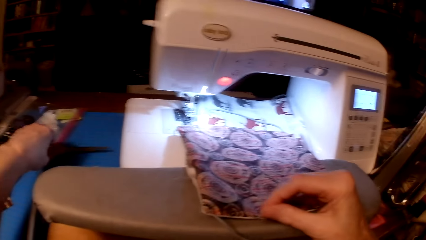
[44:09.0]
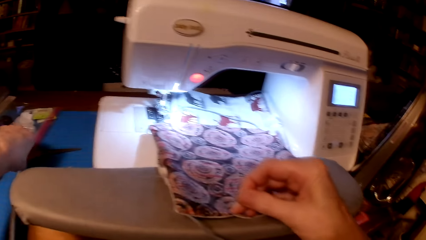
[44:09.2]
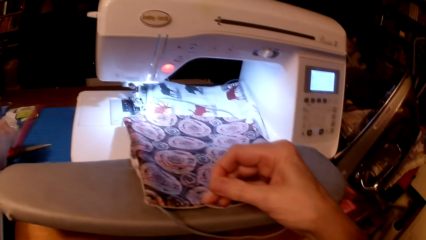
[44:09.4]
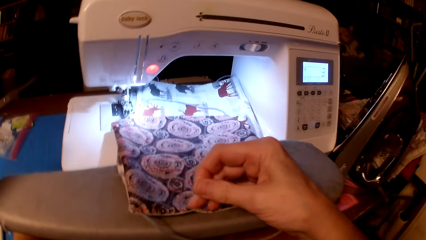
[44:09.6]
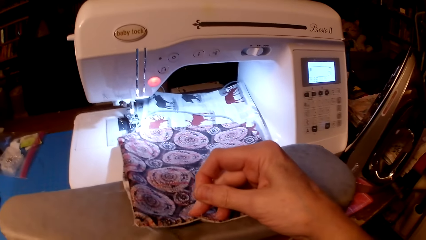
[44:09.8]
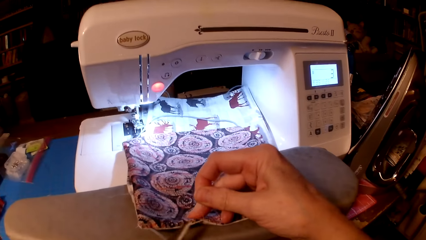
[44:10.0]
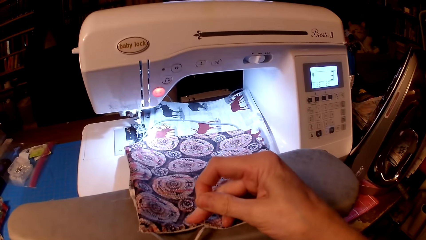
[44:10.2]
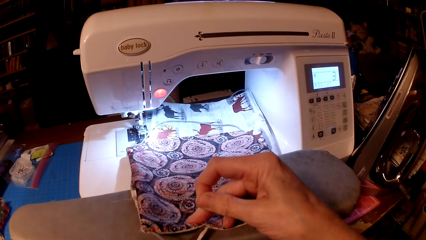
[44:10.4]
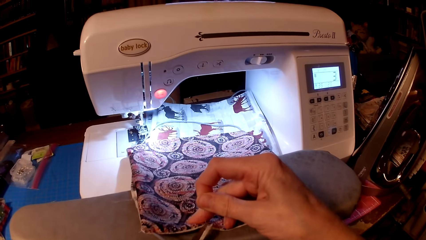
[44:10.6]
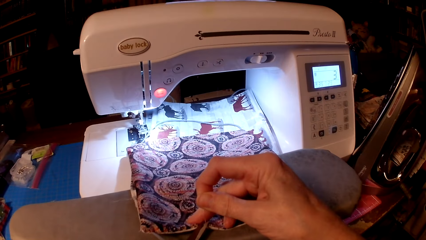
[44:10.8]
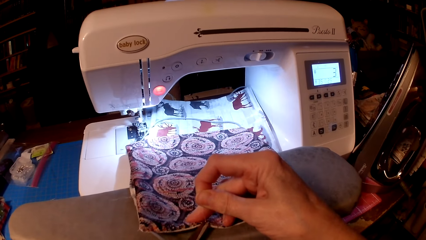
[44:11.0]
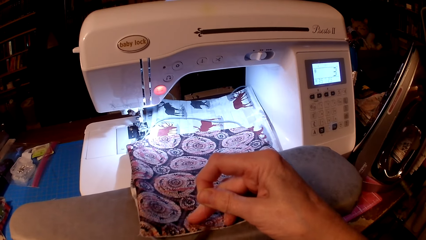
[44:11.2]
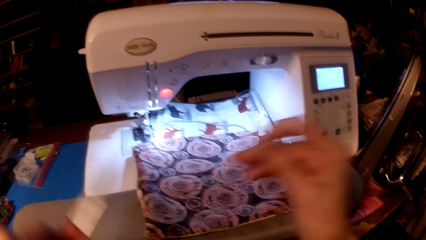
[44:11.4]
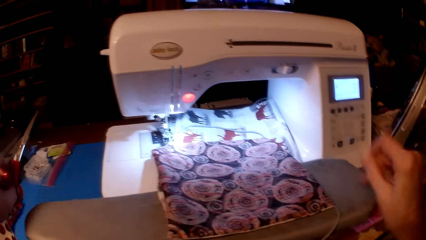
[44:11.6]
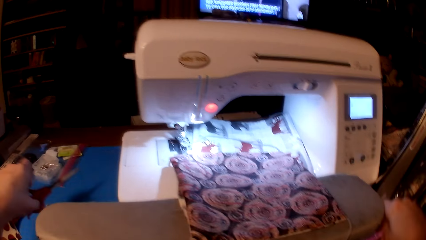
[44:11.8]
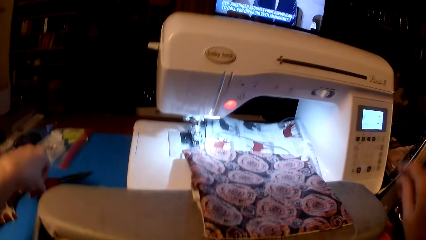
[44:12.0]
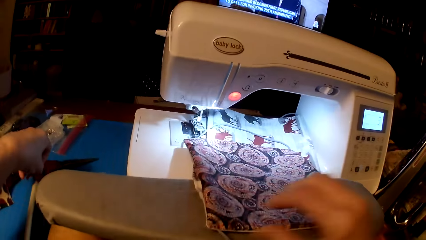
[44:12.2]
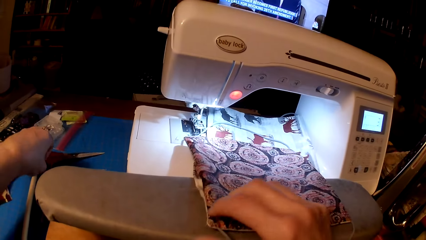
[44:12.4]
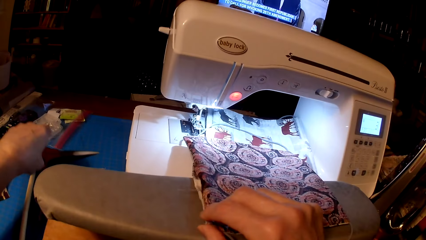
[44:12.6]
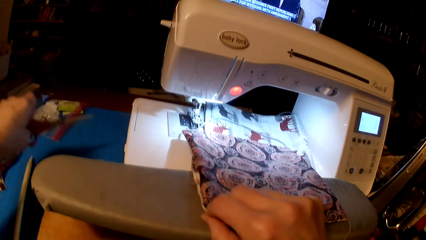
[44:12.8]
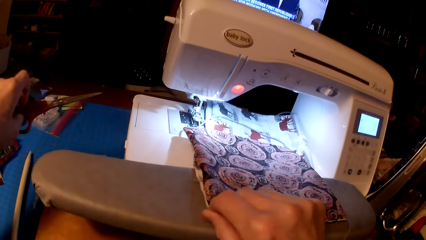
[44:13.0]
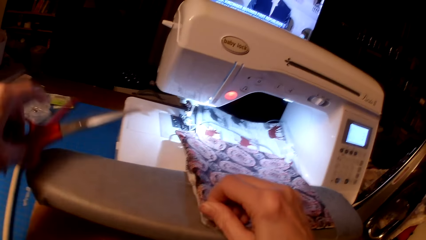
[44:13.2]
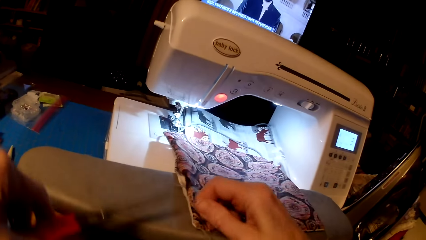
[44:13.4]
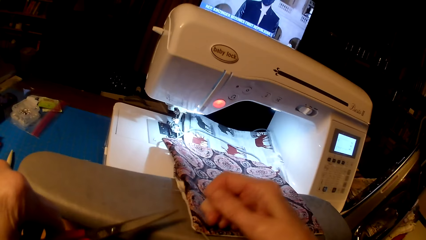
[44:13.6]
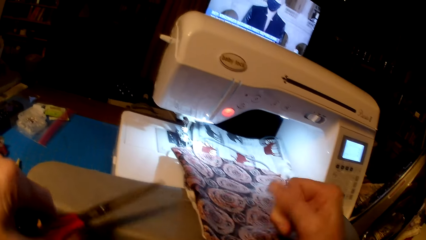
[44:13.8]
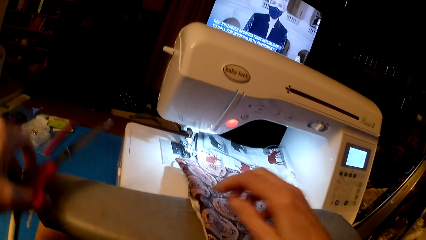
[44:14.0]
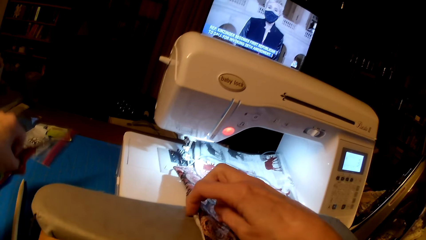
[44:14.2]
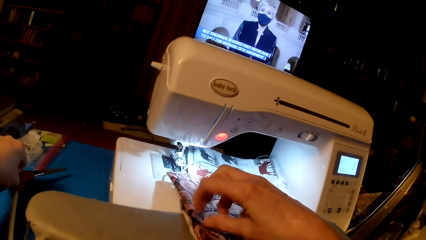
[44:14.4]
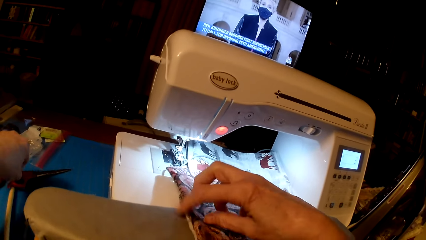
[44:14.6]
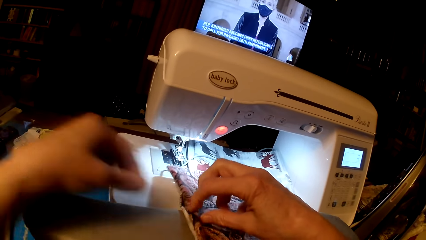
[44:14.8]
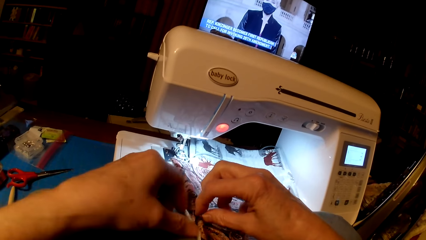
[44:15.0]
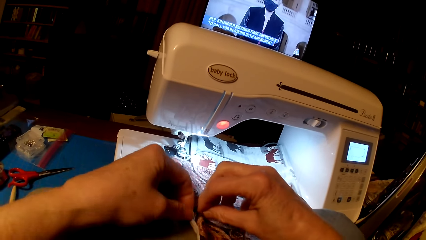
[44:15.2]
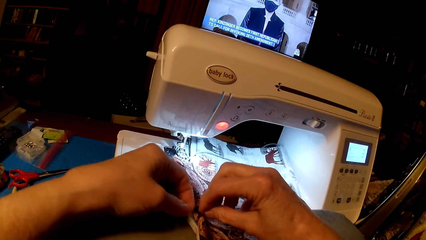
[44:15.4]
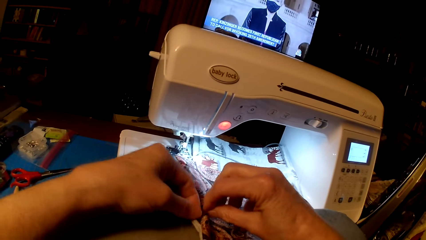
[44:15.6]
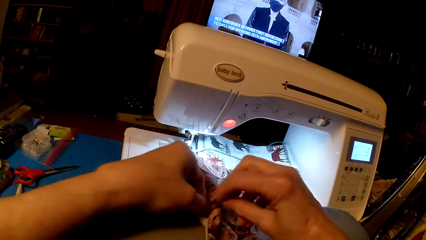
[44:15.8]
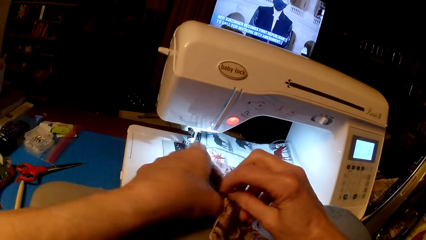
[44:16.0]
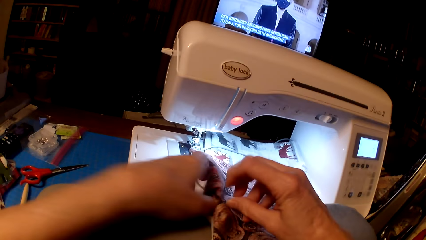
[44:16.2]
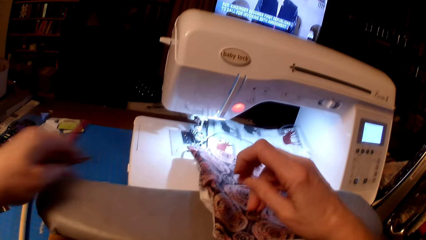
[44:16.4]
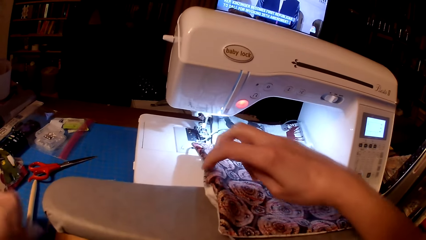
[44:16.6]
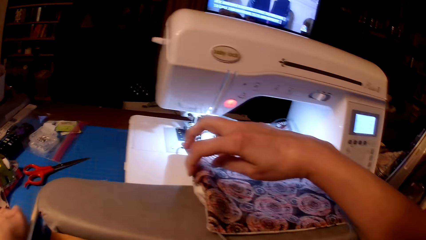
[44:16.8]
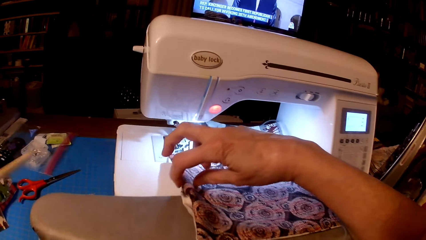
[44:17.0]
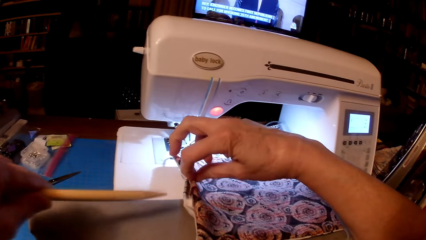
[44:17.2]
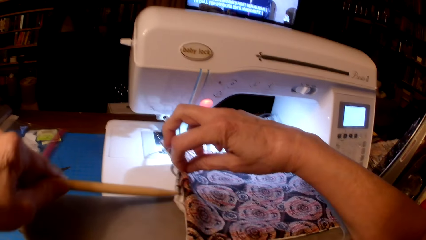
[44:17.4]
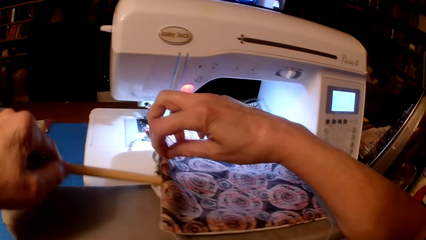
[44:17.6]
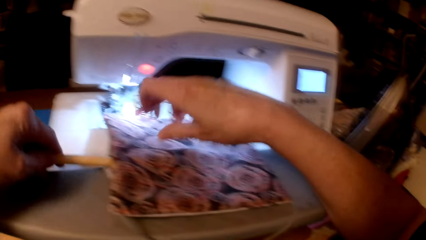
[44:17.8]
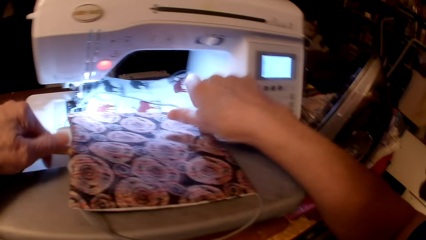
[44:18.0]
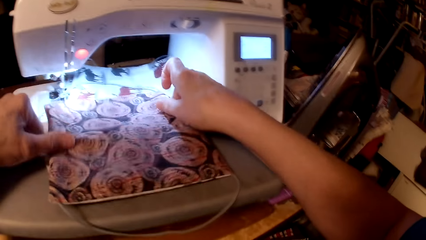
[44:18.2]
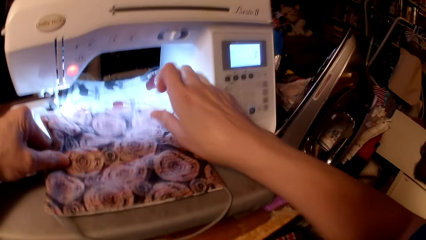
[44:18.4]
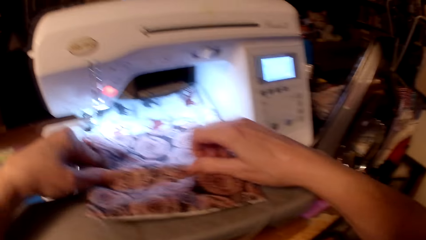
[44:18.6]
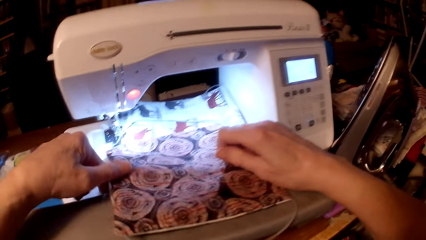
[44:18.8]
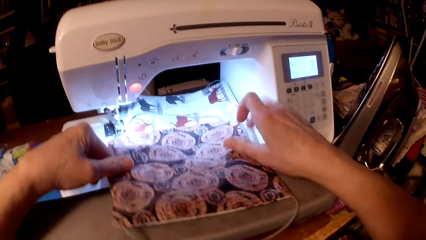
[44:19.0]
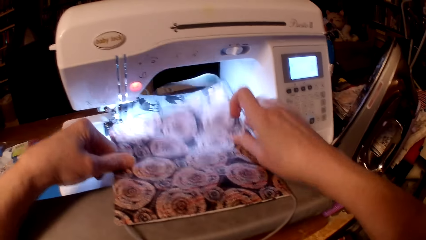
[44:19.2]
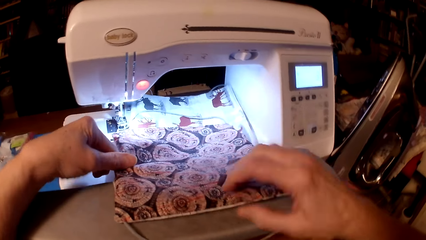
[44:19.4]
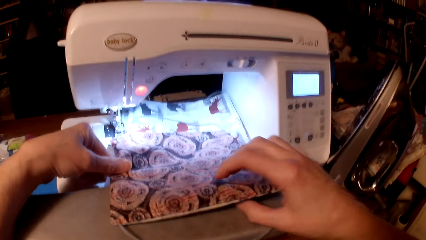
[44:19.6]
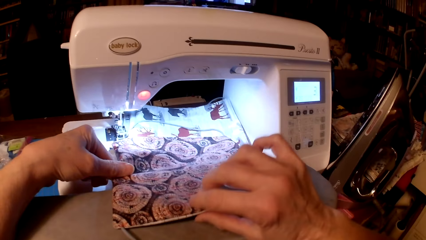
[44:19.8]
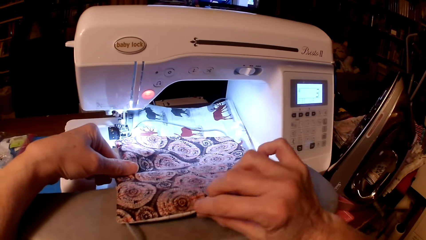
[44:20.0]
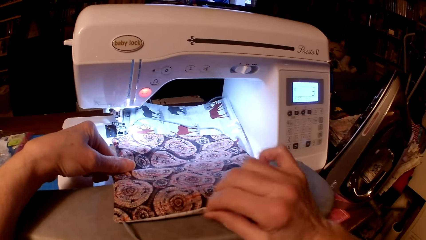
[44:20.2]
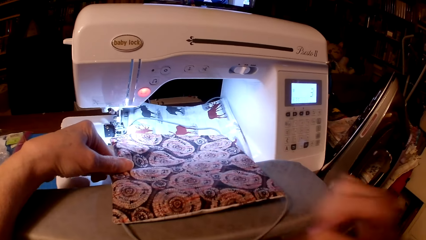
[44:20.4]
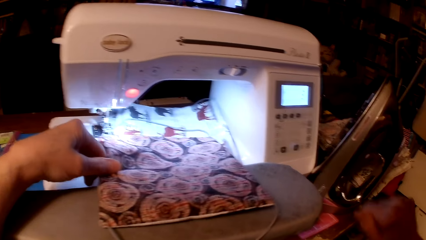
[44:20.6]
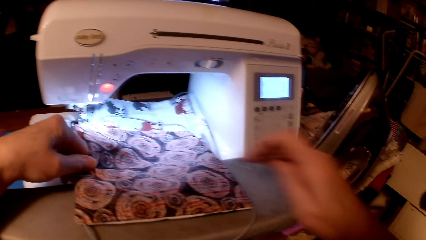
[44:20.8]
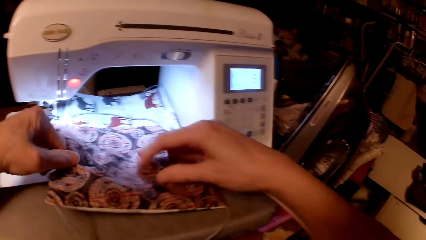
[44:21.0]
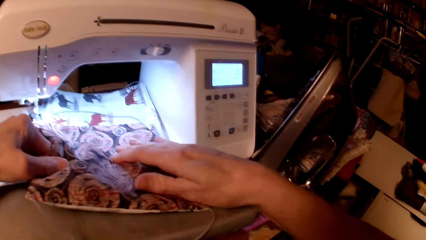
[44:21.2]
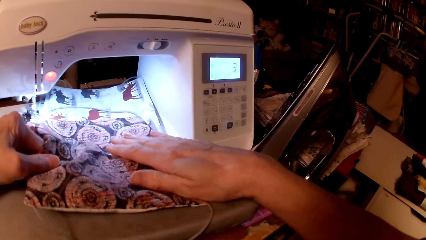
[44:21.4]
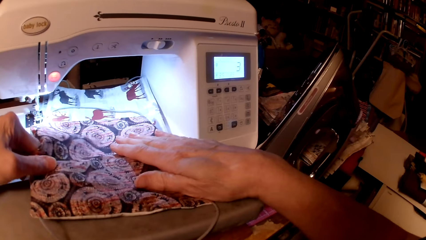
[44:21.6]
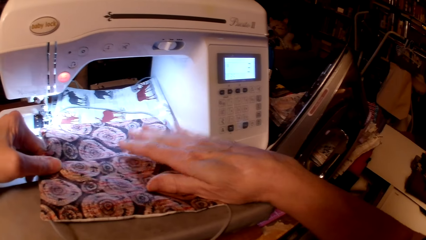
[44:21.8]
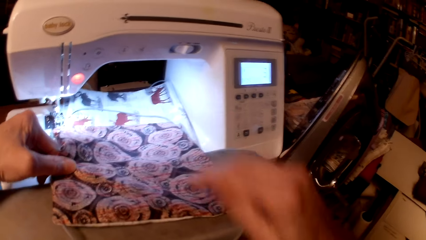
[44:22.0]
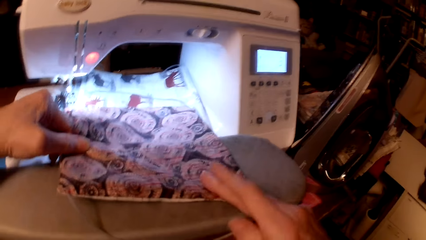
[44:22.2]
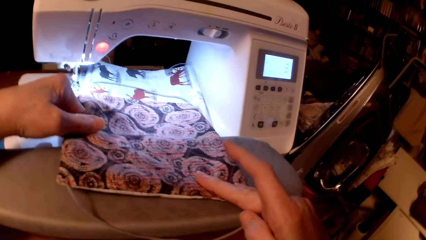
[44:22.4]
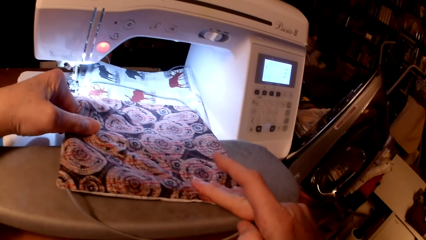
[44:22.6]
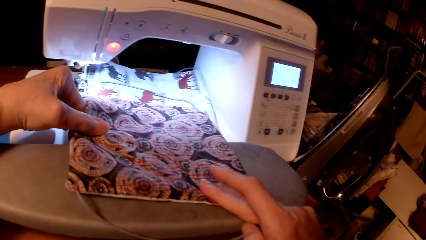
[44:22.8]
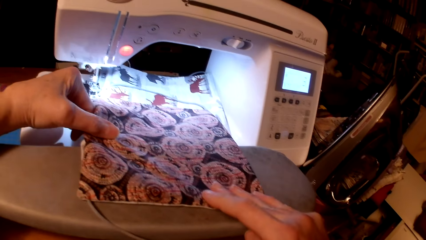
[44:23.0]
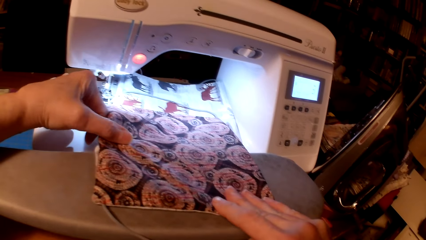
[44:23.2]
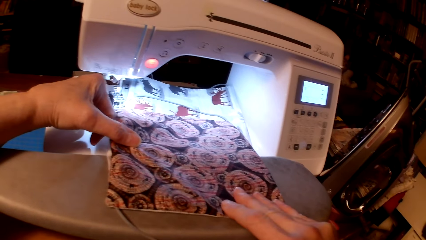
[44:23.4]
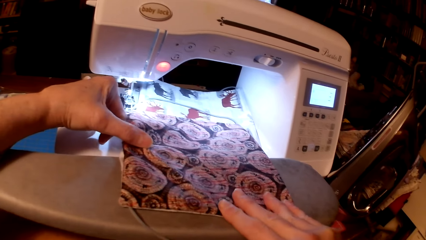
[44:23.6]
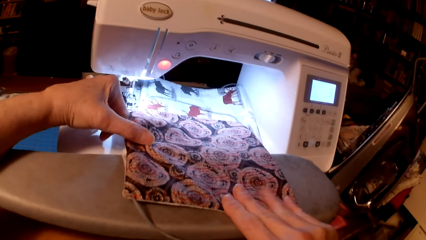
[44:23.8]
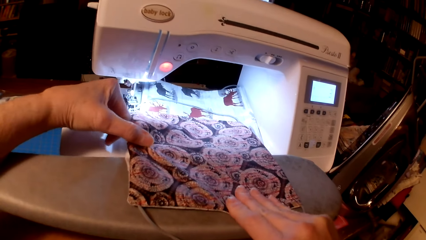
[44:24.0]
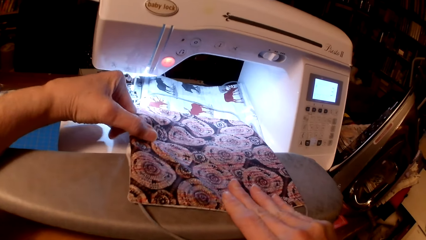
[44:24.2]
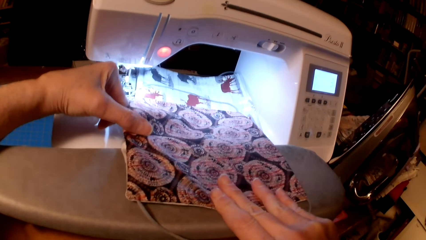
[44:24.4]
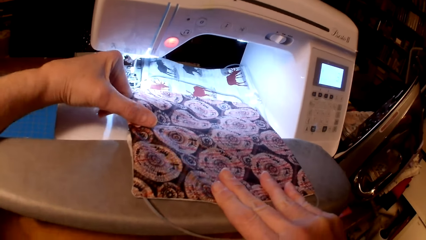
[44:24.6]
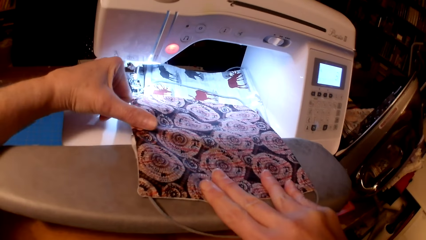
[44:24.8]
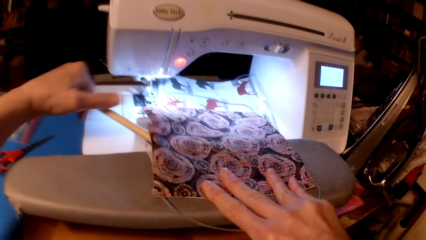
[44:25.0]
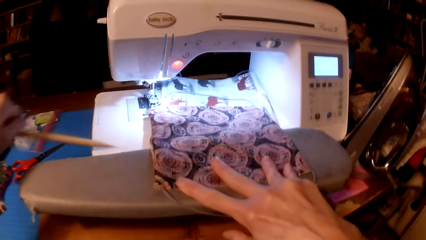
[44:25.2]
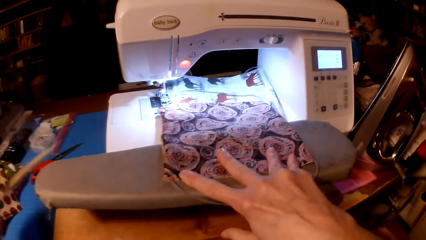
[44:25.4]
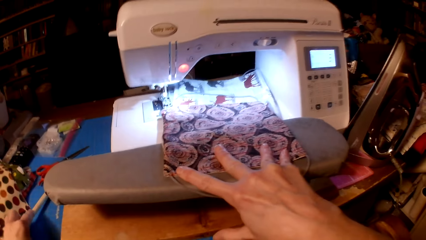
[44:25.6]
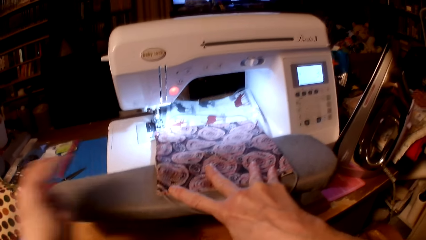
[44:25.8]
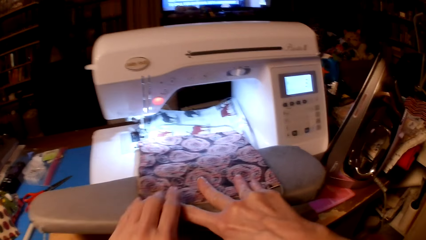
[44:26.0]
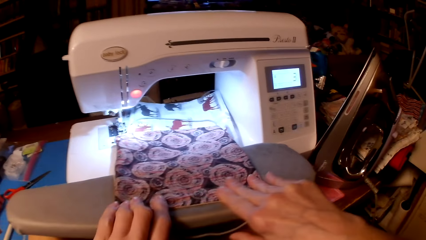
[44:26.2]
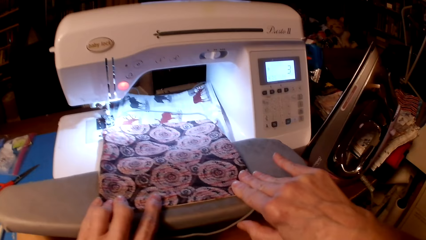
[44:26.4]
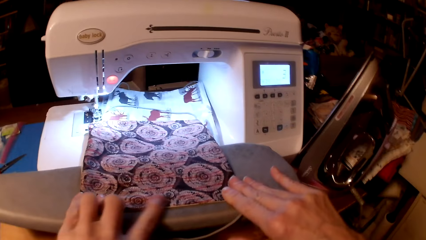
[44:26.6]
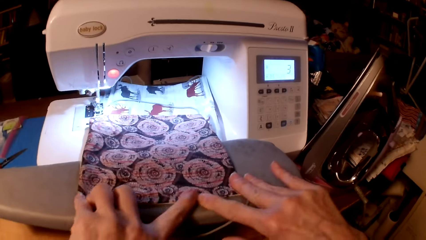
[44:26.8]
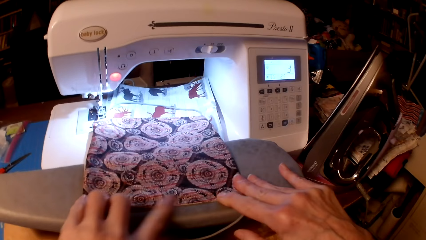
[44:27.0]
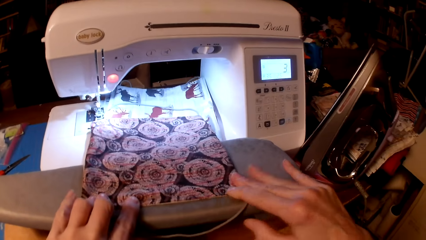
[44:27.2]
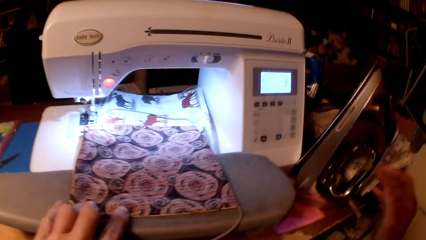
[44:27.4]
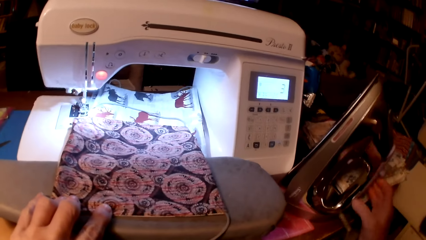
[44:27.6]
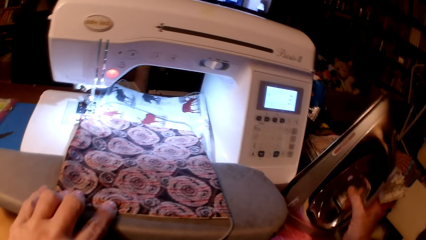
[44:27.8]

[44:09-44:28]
The camera wearer picks up scissors. They cut the pillow cushion thread. They drop the scissors on the table. They pick up a wooden stick. They straighten the pillow cushion. They drop the wooden stick on the table.
